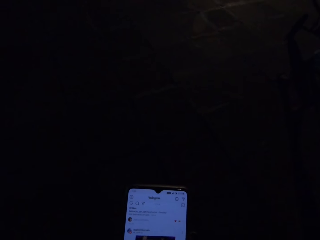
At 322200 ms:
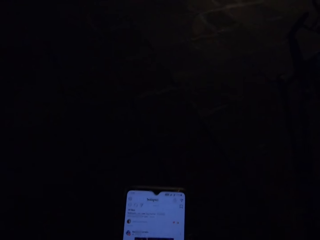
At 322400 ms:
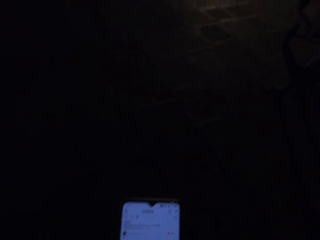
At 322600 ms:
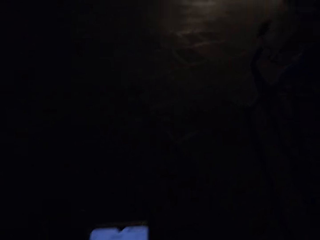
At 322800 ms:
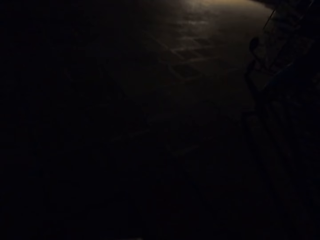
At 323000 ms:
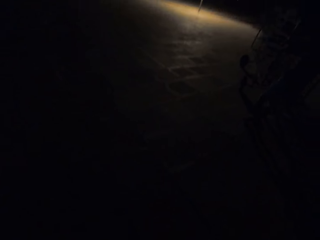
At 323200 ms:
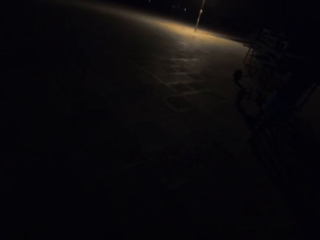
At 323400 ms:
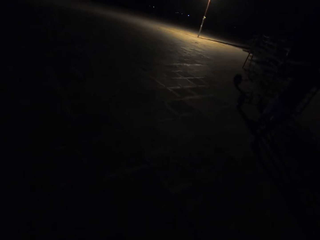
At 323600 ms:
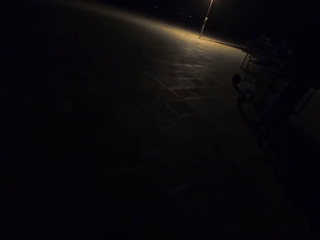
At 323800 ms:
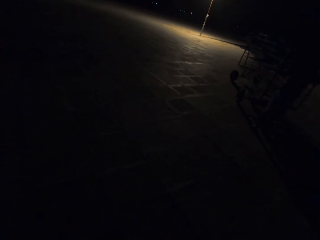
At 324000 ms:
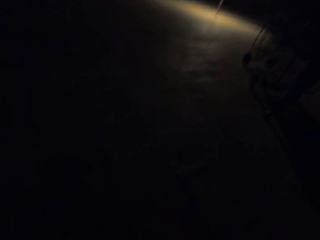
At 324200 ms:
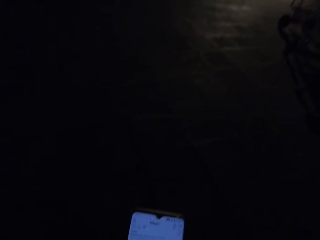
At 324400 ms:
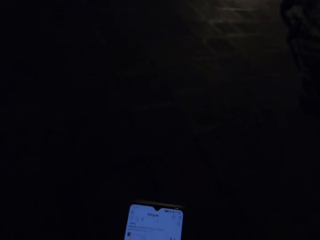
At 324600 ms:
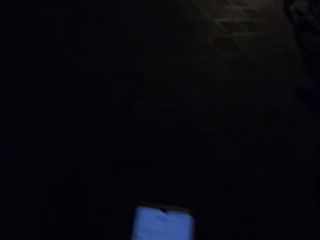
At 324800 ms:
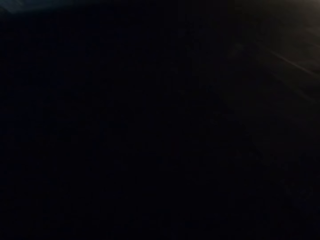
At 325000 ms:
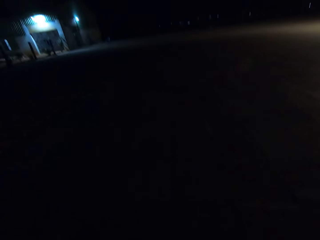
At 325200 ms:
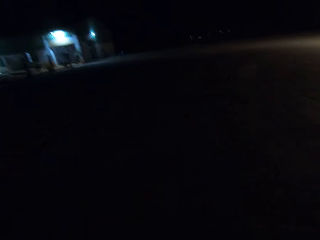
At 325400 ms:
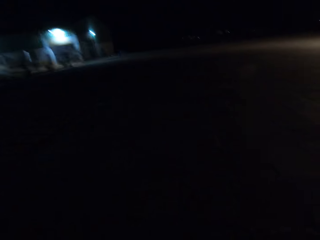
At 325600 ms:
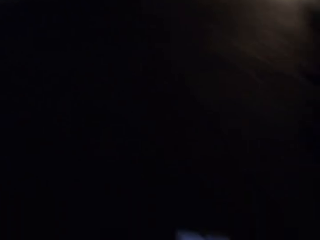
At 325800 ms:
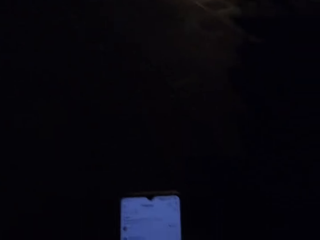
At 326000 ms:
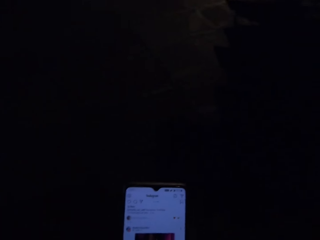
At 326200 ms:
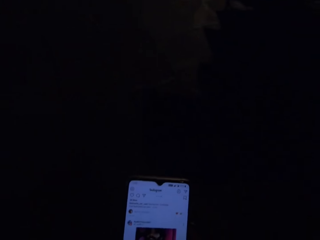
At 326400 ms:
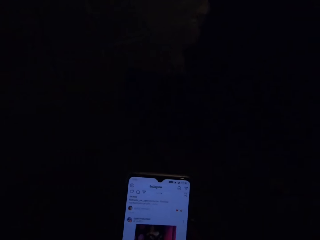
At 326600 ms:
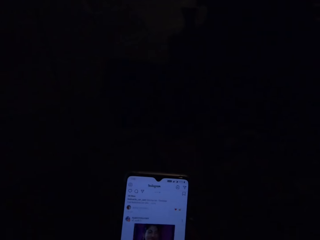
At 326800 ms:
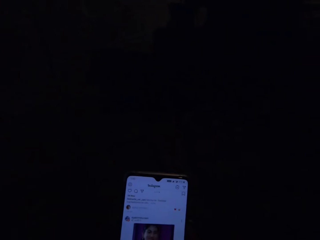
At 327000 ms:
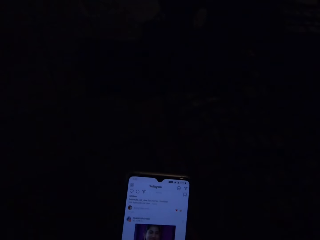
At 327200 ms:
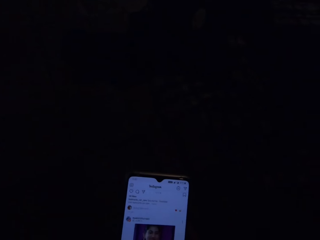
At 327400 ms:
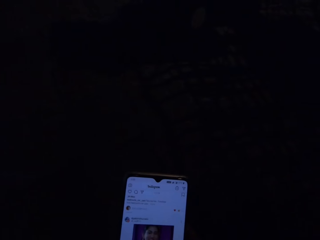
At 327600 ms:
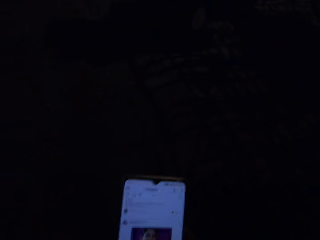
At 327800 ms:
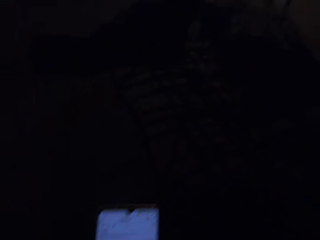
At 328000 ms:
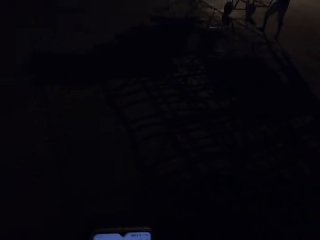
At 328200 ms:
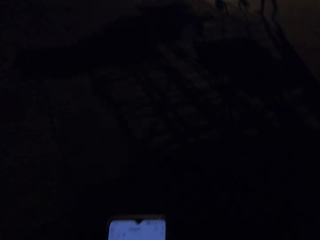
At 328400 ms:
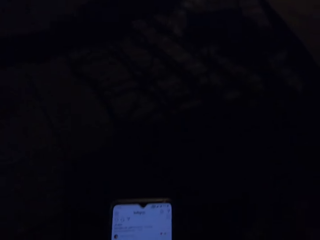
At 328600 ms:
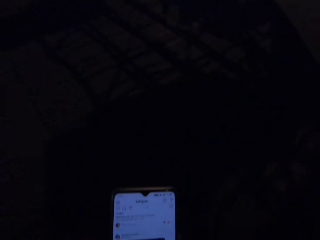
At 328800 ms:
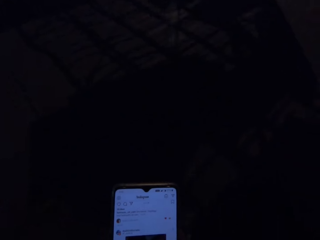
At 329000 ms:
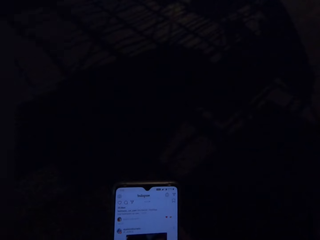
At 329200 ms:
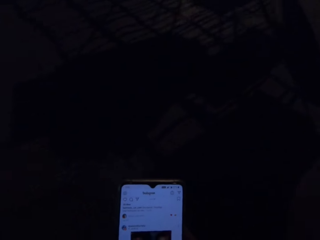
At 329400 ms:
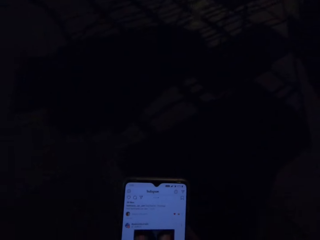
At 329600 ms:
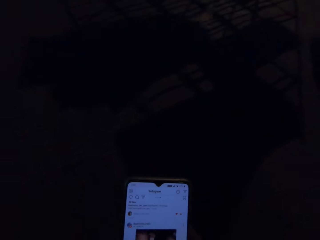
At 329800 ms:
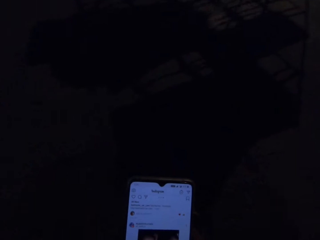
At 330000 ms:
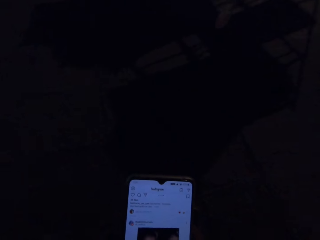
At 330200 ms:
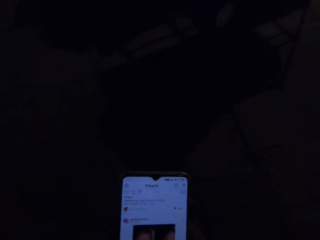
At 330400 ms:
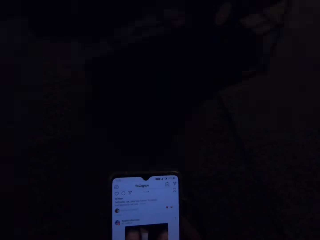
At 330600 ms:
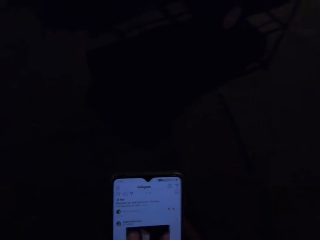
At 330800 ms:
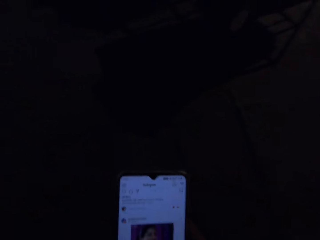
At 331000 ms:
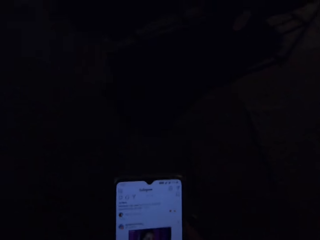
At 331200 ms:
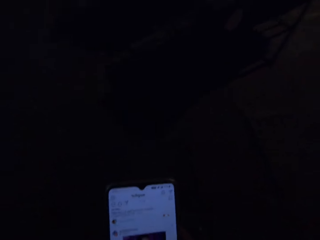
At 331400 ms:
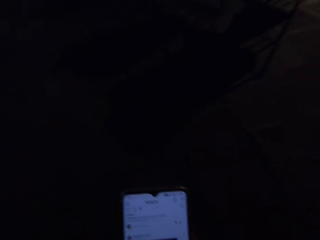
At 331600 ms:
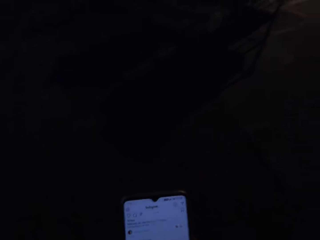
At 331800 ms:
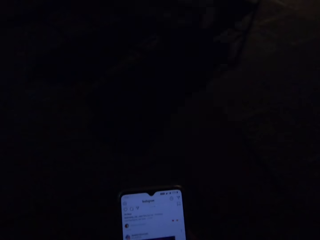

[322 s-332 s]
The camera wearer looks around the field. They operate a phone. They look around the field. They operate the phone.

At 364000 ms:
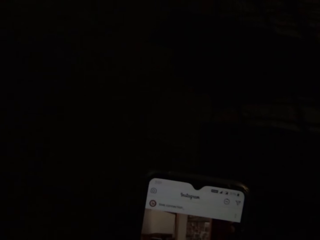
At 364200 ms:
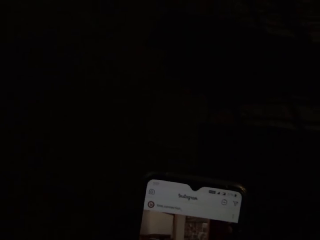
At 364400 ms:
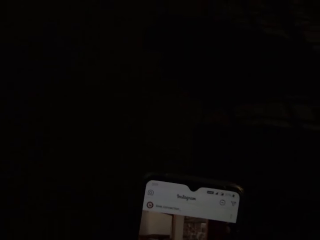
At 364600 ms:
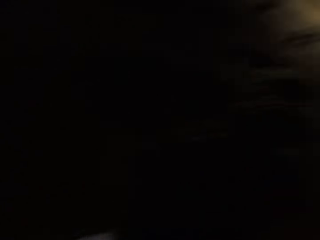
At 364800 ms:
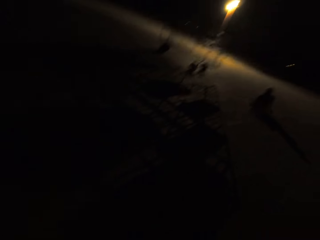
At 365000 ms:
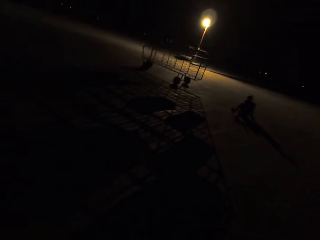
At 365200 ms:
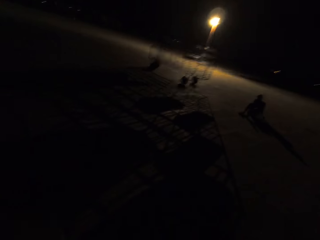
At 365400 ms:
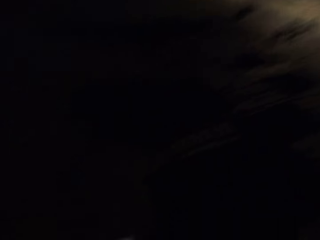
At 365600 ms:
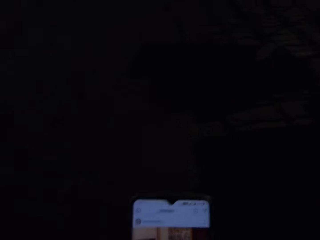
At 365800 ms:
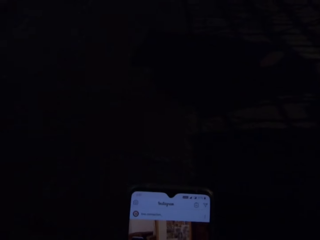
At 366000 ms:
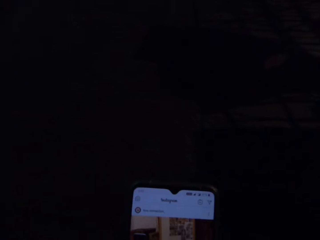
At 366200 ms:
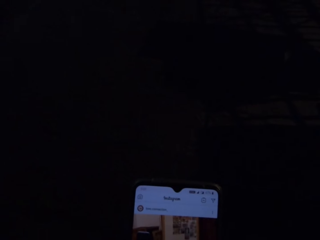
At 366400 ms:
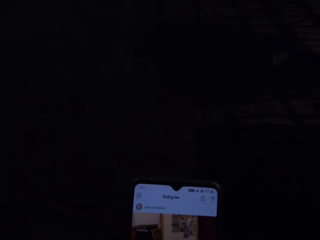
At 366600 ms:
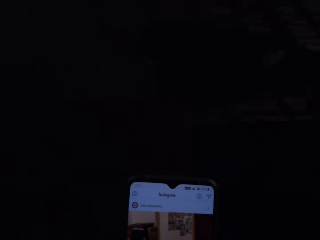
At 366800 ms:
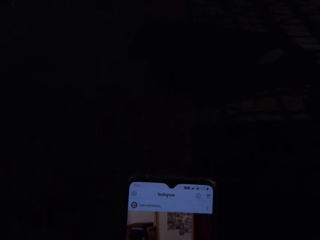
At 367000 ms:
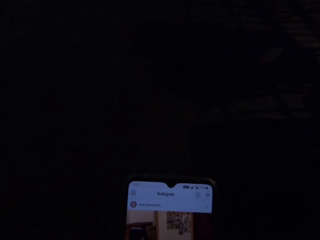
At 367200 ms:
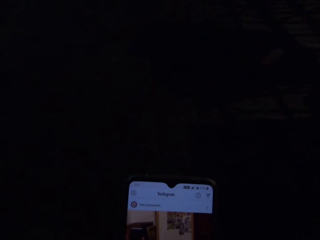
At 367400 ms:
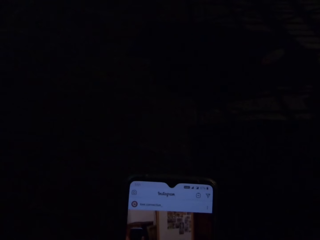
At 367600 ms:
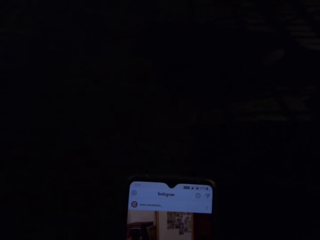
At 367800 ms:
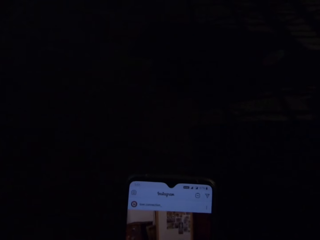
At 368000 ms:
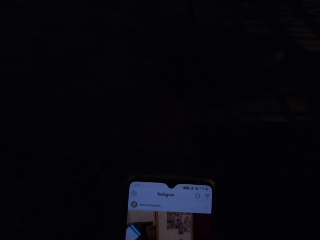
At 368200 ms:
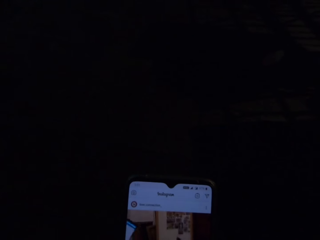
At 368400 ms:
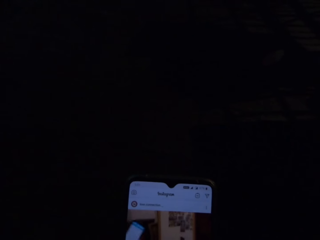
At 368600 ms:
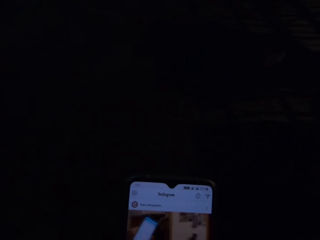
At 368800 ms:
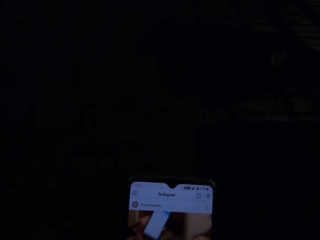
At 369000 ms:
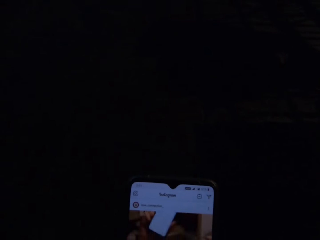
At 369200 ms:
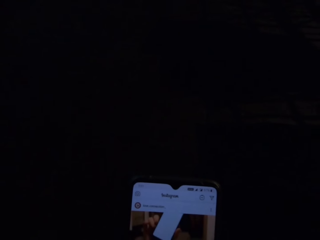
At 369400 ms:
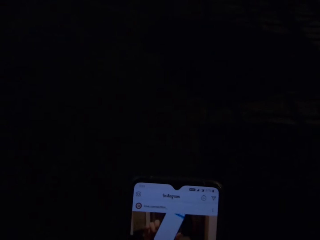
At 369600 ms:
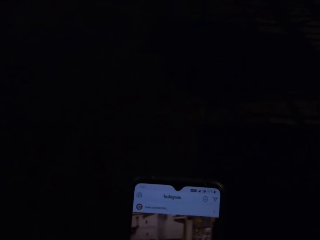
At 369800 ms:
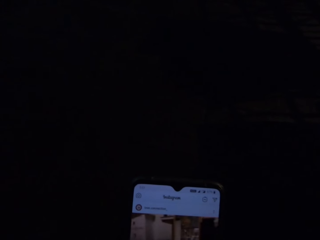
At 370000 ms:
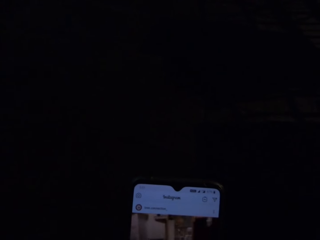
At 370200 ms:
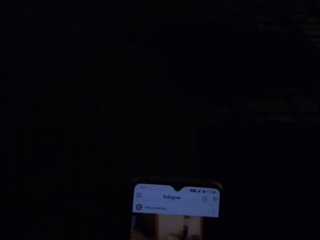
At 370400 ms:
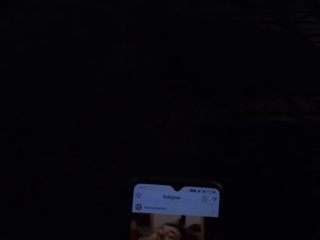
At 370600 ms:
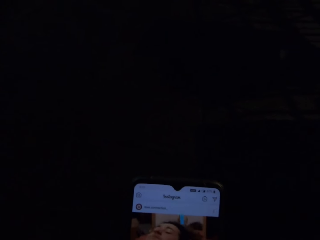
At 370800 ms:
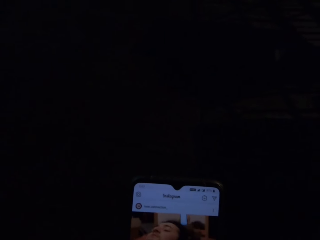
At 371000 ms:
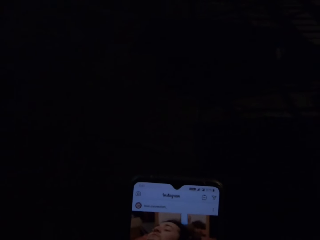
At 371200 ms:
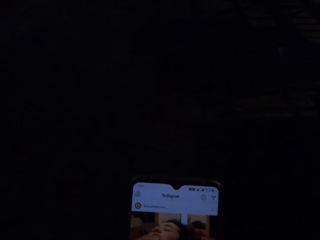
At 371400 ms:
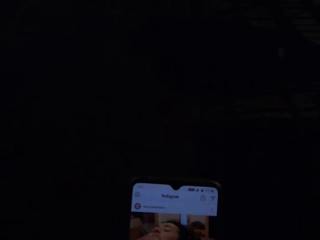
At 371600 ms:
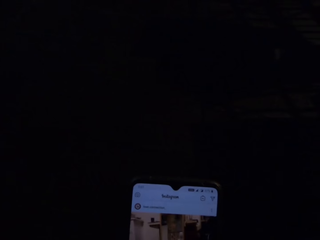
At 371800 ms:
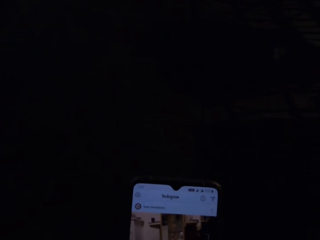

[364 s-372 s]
The camera wearer looks around the field. They operate a phone.

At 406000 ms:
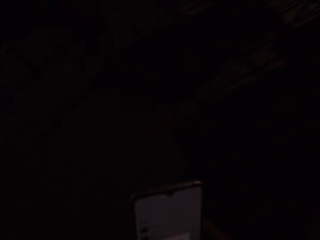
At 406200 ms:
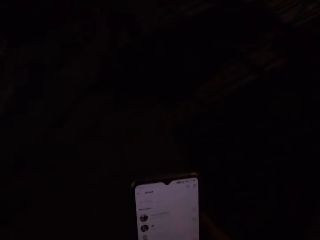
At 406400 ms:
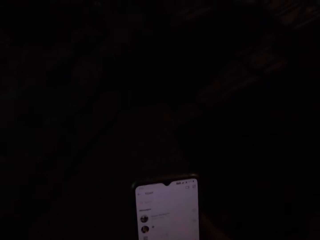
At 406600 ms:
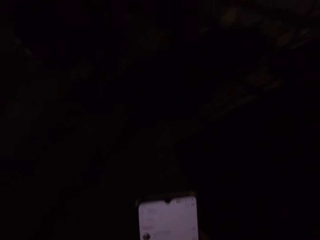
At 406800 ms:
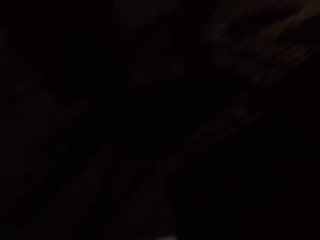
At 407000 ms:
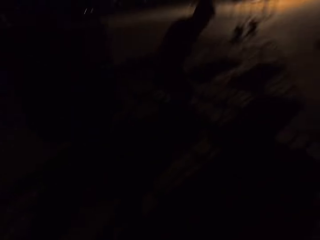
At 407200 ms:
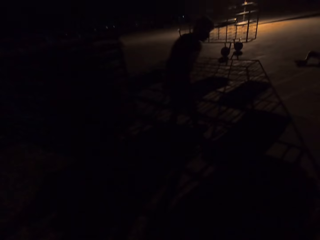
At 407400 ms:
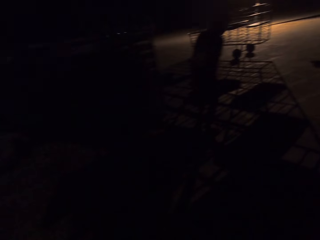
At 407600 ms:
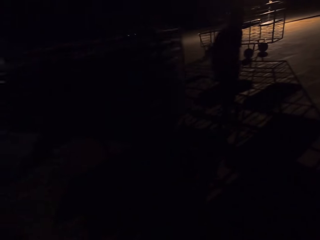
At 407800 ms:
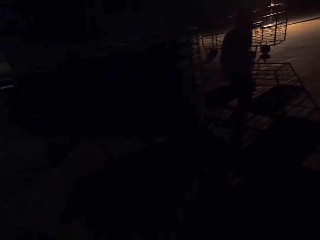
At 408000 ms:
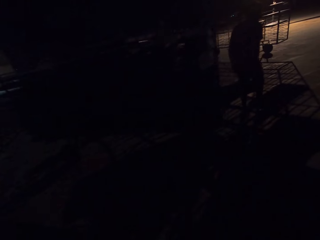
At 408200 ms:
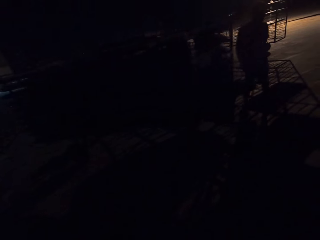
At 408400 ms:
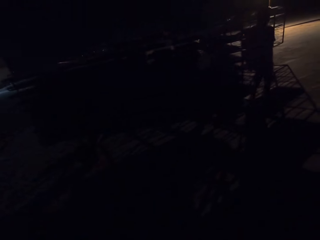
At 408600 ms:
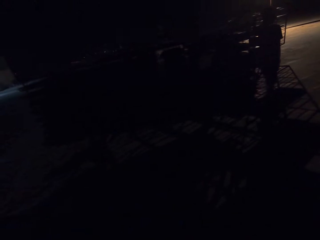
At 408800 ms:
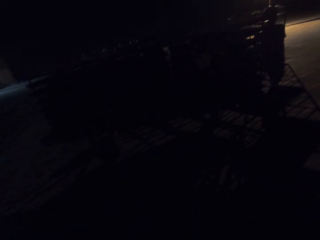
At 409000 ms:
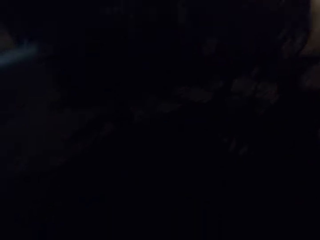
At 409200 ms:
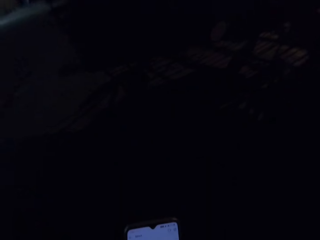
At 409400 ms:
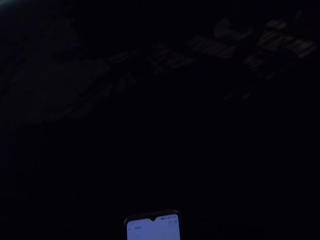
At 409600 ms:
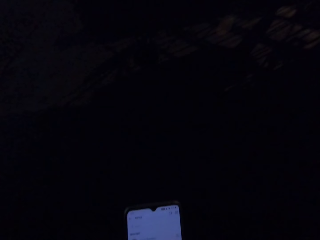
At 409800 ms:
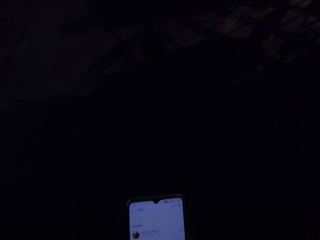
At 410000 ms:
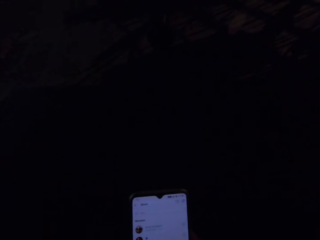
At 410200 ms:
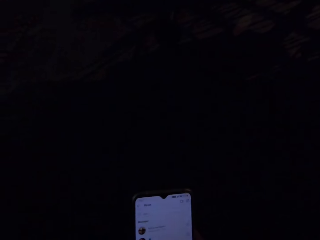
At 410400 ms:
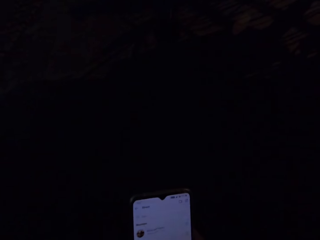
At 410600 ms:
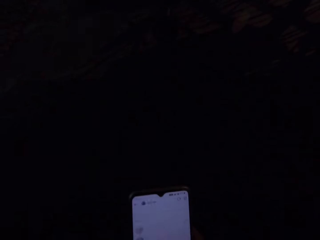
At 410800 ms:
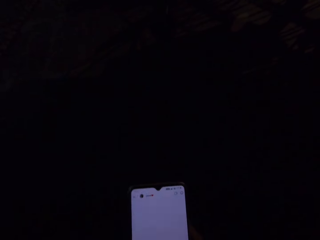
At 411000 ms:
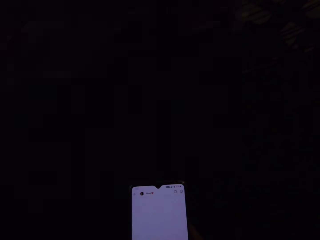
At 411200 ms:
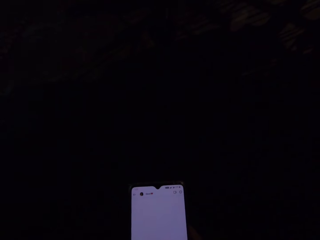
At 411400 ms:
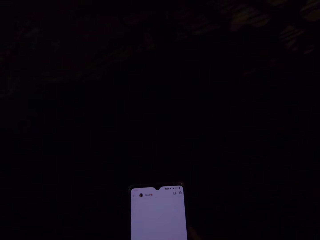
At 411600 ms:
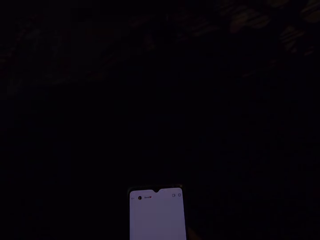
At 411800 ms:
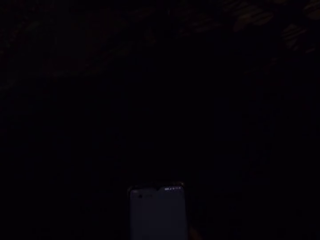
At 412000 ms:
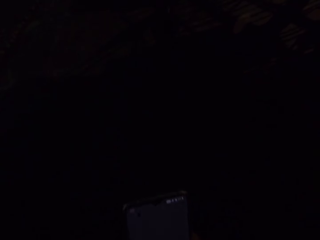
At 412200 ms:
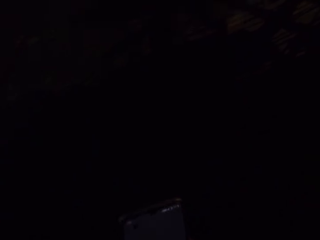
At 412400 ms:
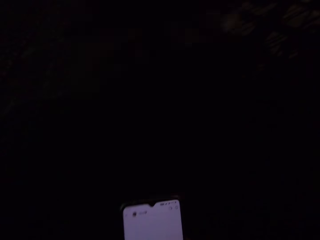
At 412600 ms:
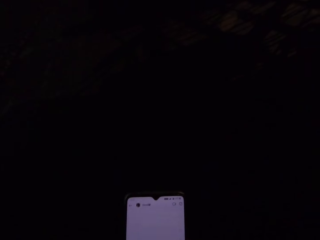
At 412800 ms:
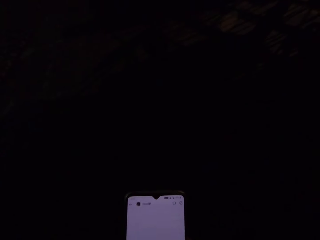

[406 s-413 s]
The man moves a rack of egg crates with his right hand. The camera wearer looks around the field.
